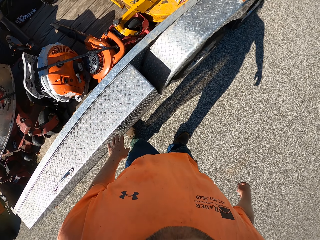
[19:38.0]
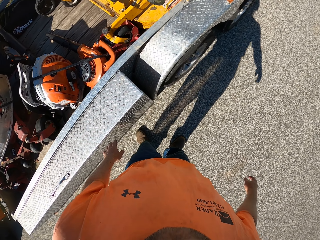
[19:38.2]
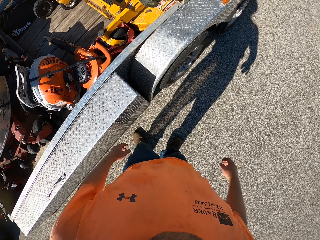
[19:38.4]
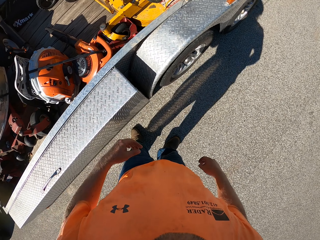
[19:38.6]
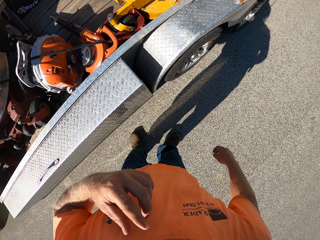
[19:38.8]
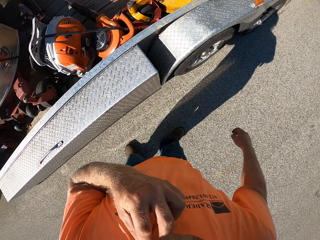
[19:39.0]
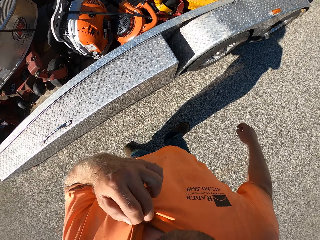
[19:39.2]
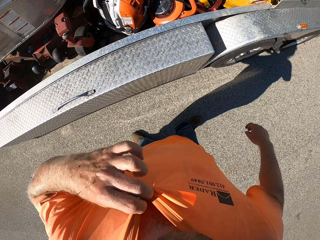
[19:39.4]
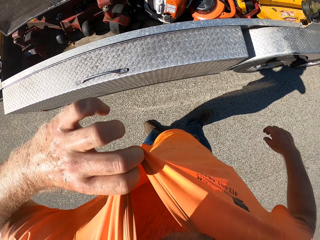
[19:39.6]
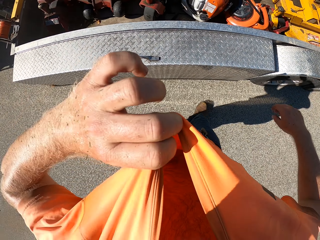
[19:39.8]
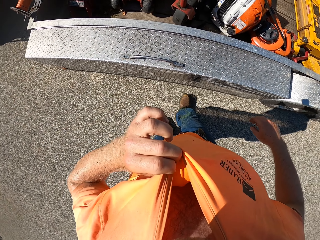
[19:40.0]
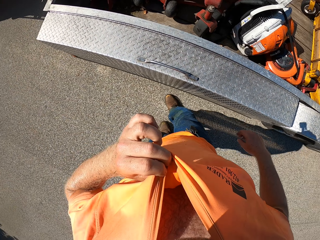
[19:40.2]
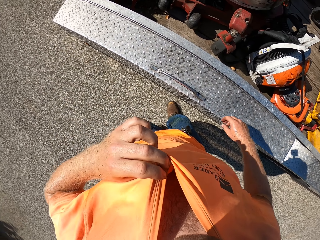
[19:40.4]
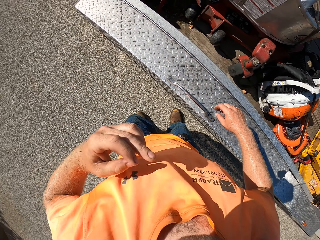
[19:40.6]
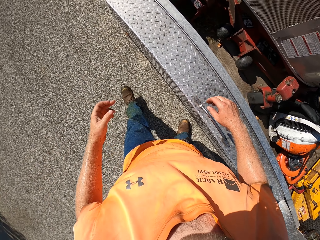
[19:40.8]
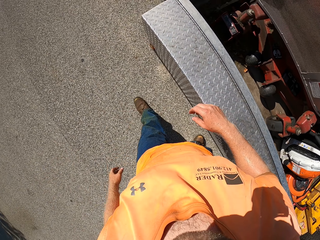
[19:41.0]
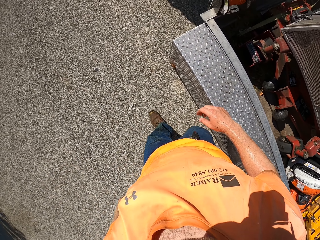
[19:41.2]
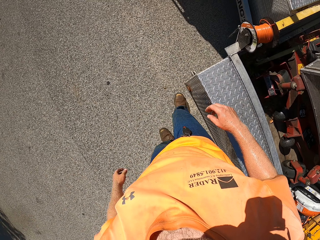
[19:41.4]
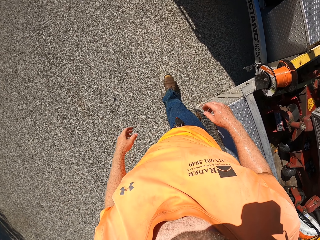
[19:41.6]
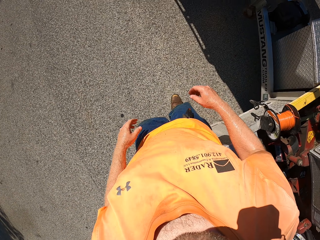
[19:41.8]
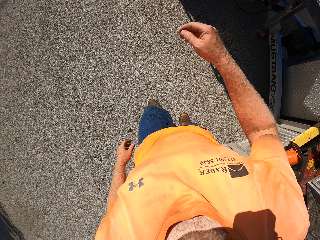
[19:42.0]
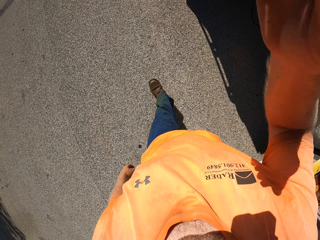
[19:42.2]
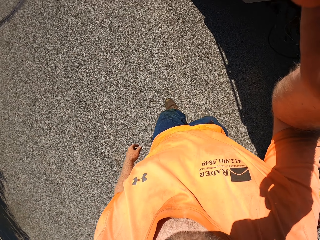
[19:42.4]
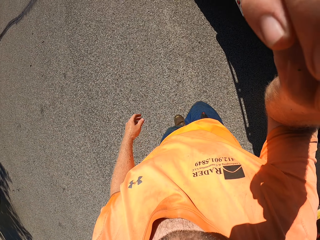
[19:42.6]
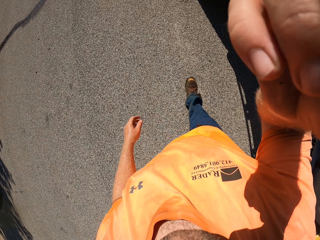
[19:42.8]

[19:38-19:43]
The camera wearer adjusts the cloth with his left hand. He pulls his t-shirt. He adjusts the camera.
